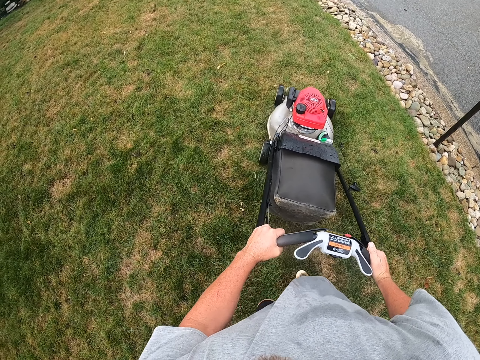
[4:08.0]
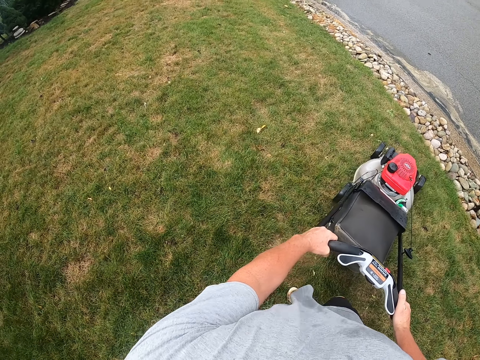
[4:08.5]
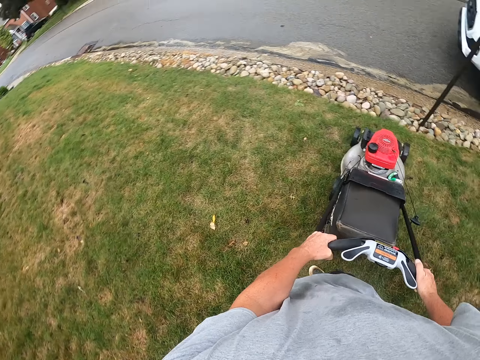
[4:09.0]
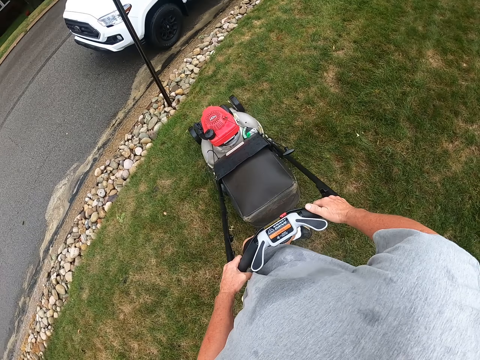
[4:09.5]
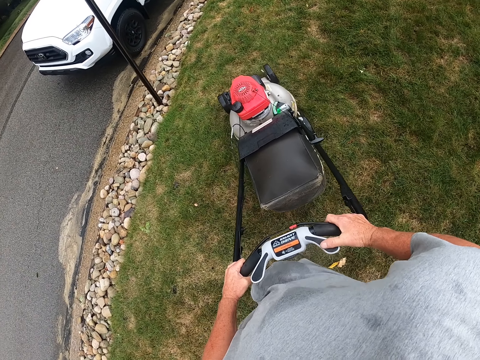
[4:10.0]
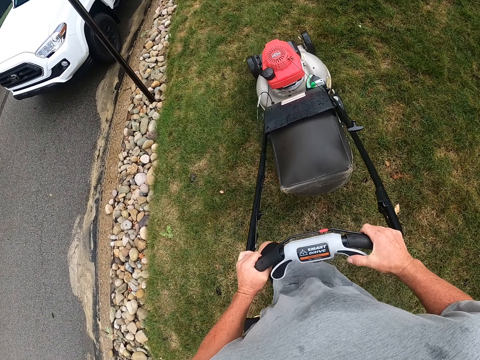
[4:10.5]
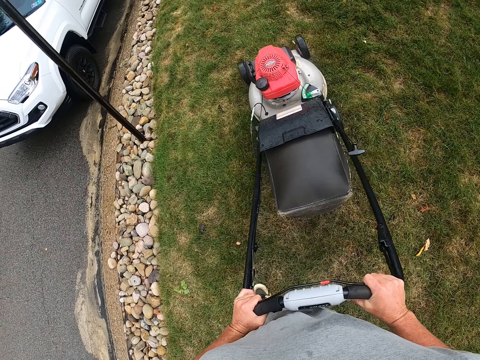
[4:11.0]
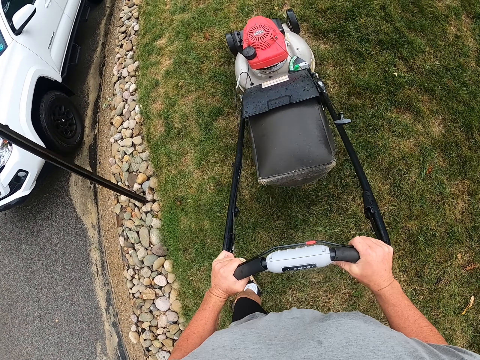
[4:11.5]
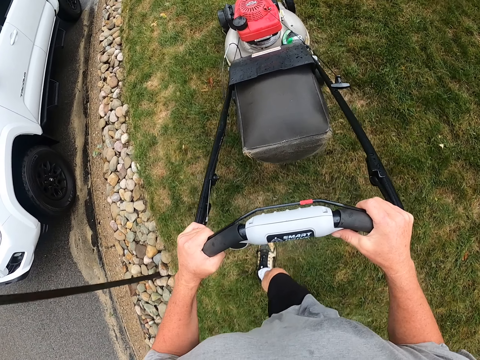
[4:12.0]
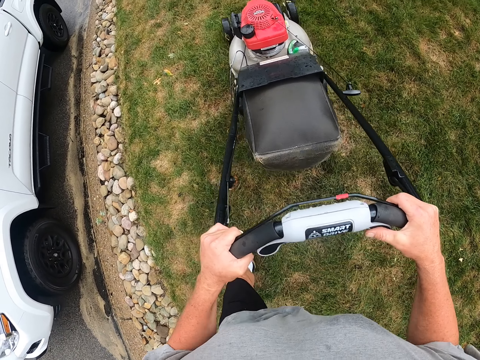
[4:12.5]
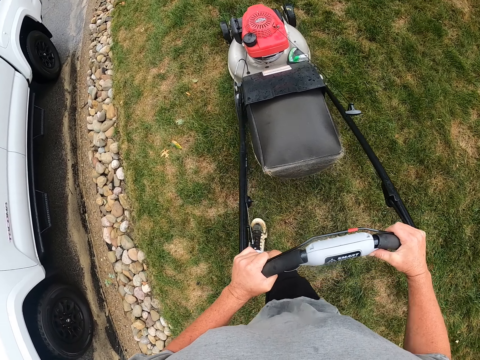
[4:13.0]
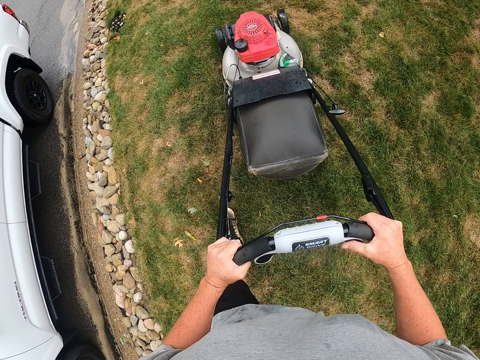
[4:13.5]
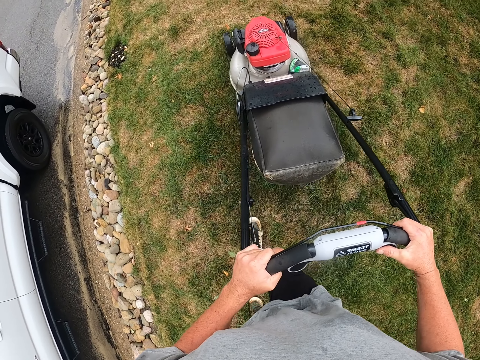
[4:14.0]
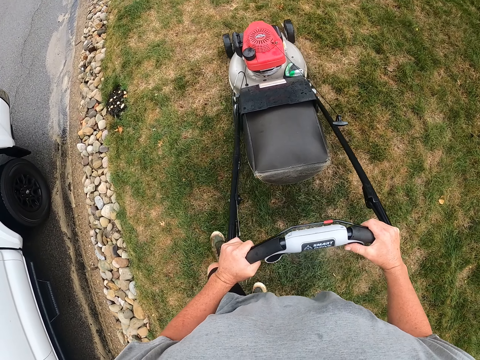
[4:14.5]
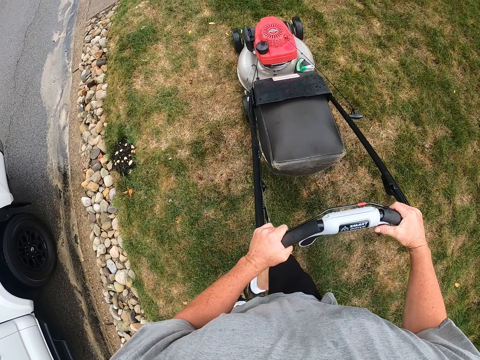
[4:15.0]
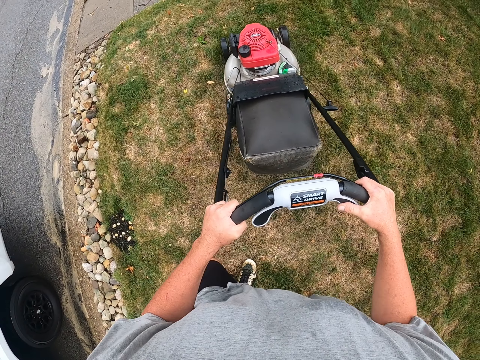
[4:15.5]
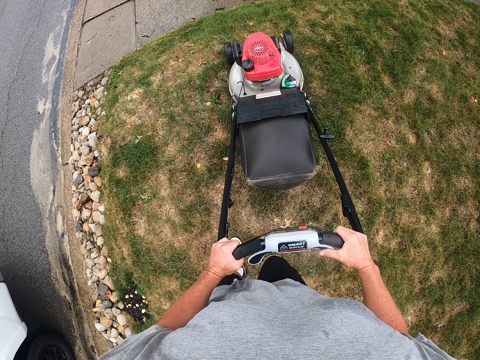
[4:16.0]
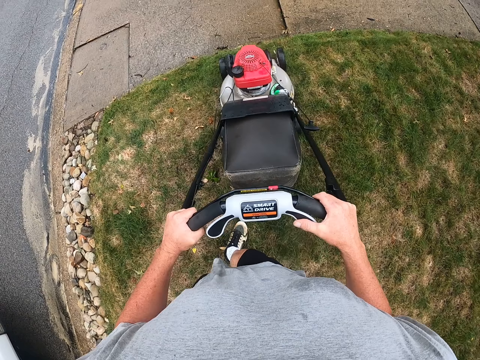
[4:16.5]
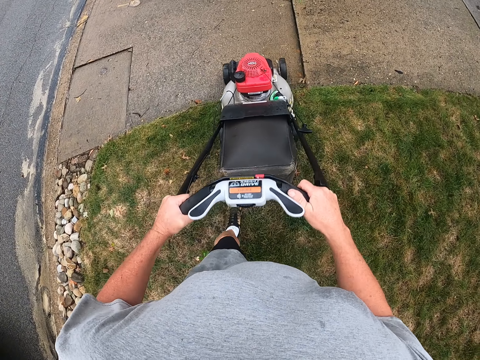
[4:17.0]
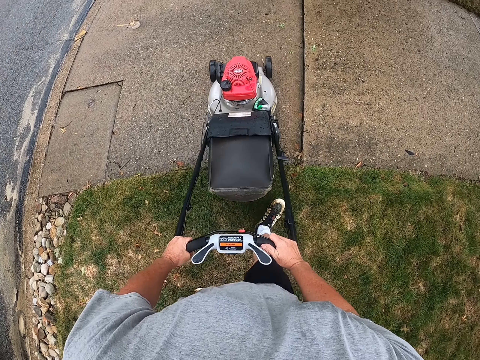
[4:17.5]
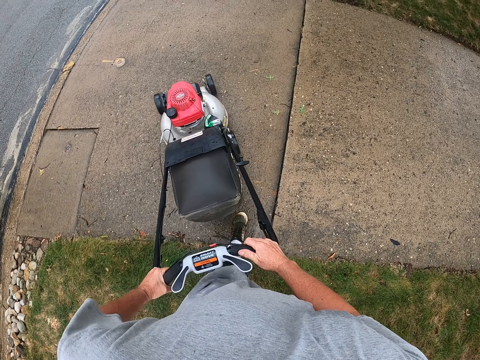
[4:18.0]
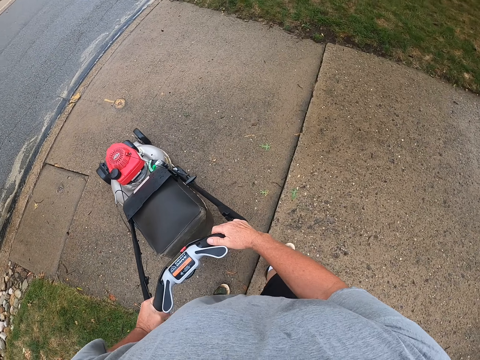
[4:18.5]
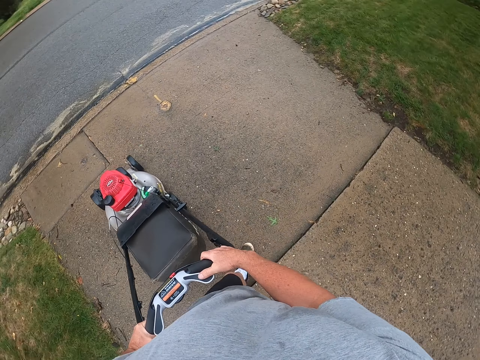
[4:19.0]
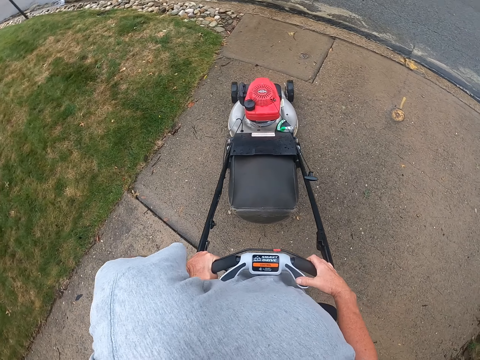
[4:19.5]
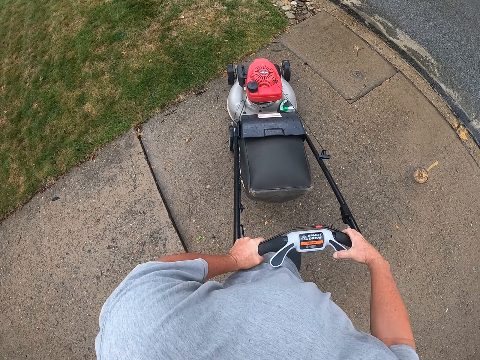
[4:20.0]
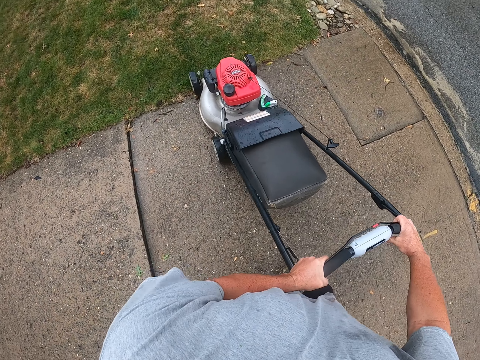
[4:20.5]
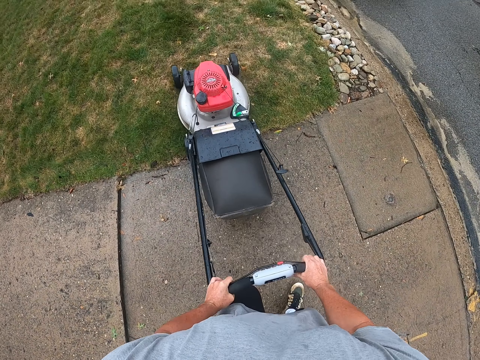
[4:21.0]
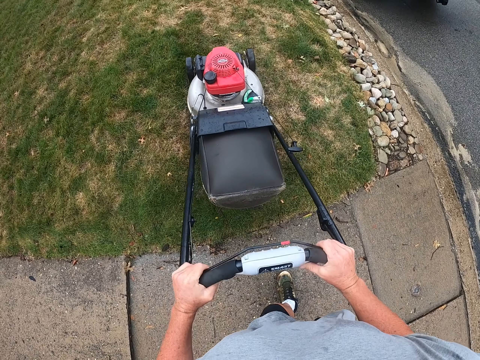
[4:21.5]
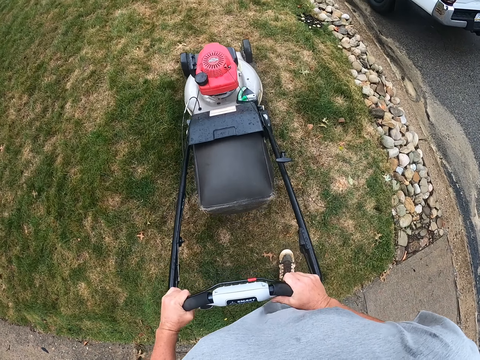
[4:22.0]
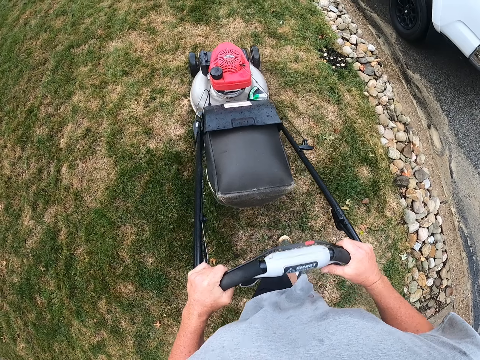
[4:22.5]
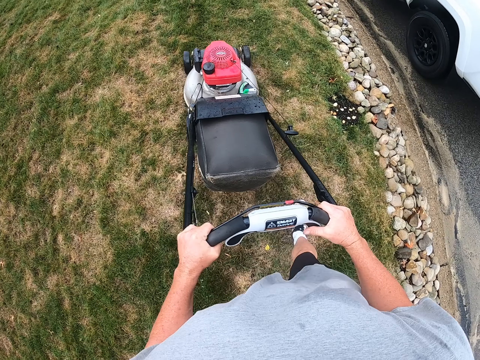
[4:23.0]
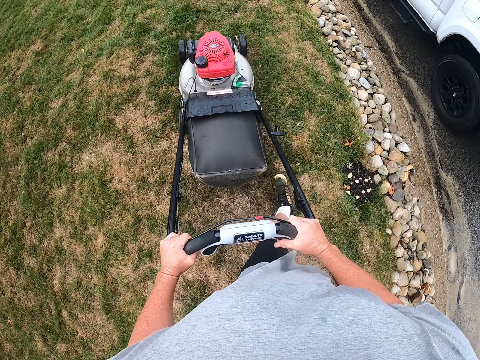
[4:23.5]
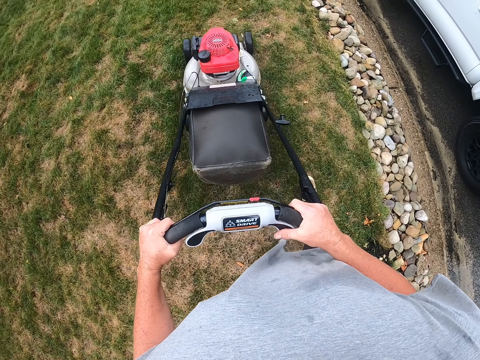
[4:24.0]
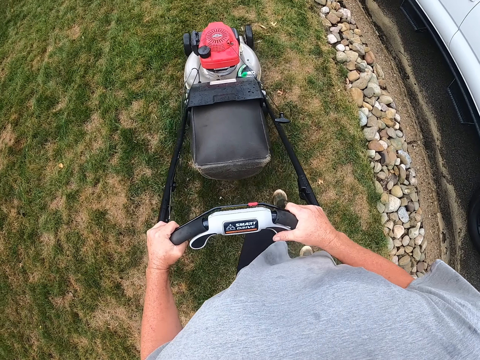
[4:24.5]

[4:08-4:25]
The camera wearer turns the lawn mower. They adjust the lawn mower on the ground. They cut the grass with the lawn mower. They drive the lawn mower on a sidewalk. They turn the lawn mower. They cut the grass with the lawn mower.

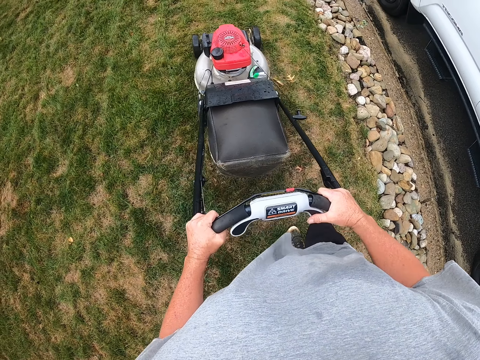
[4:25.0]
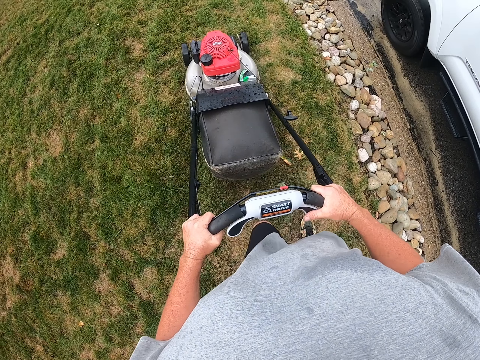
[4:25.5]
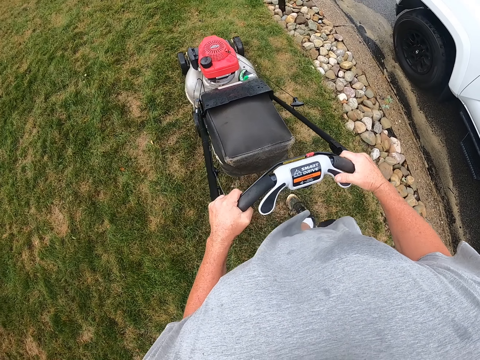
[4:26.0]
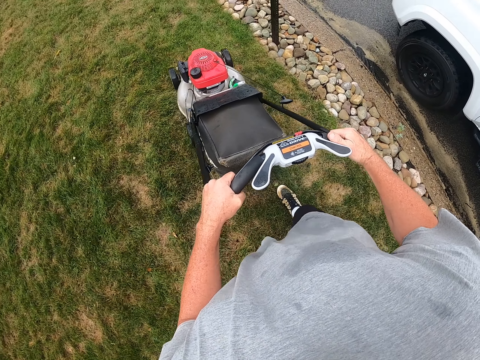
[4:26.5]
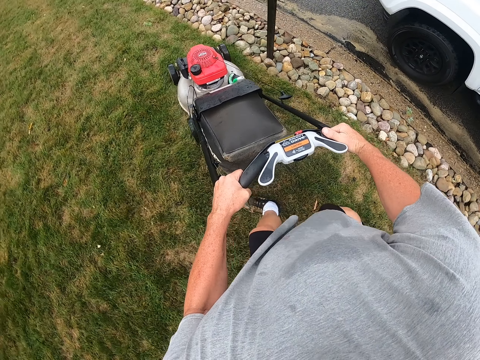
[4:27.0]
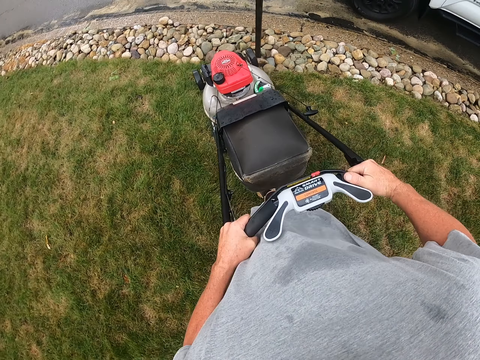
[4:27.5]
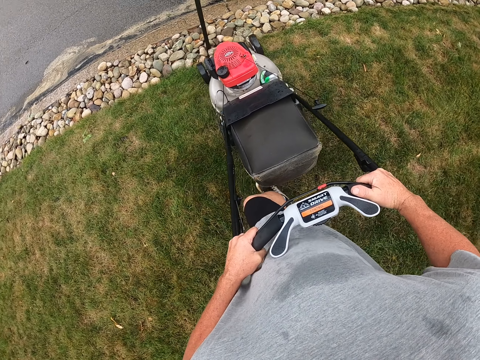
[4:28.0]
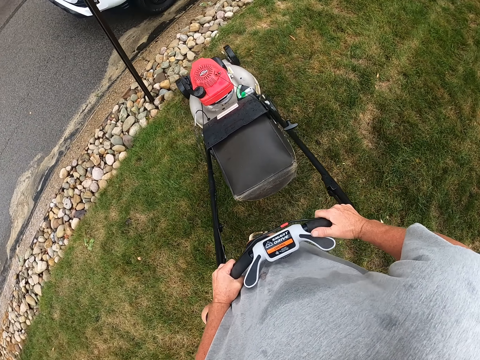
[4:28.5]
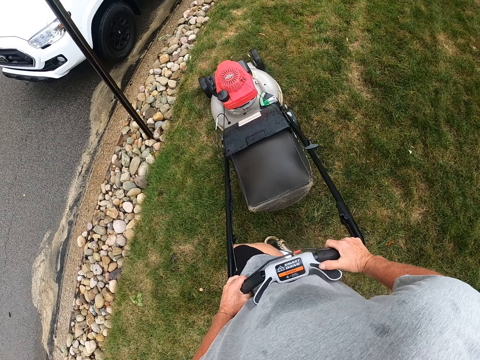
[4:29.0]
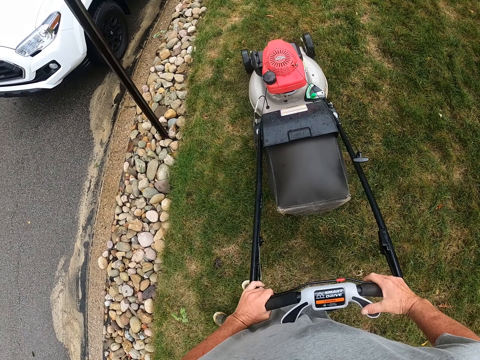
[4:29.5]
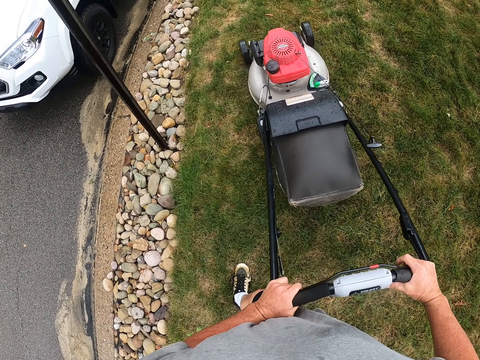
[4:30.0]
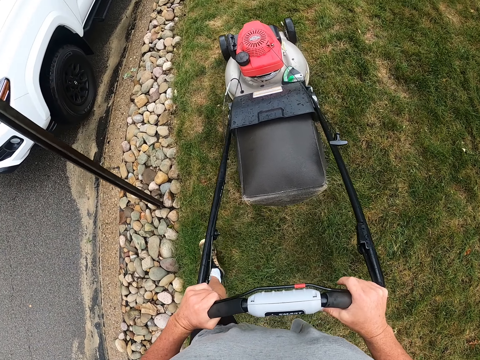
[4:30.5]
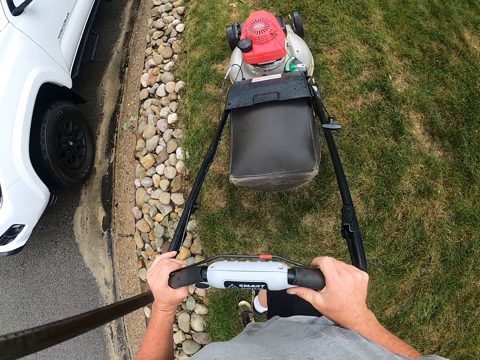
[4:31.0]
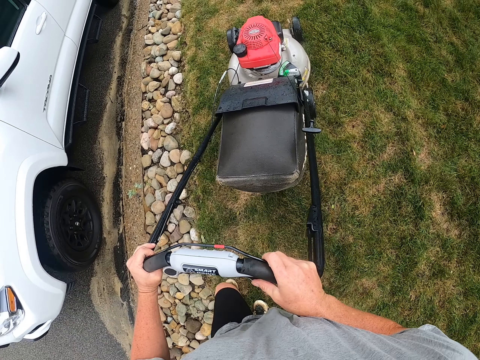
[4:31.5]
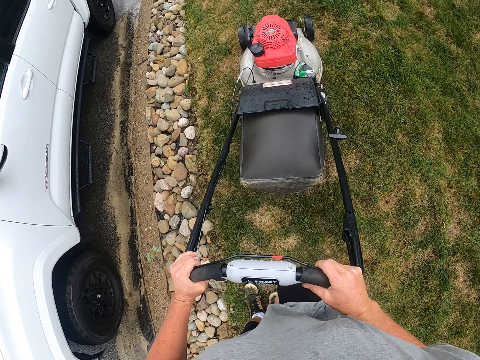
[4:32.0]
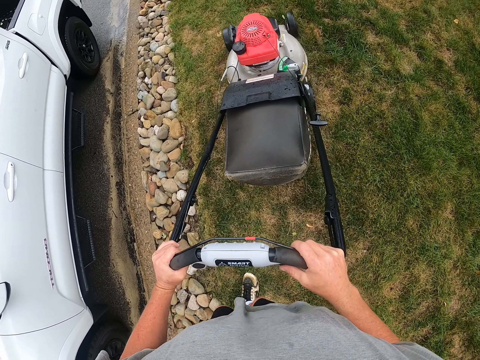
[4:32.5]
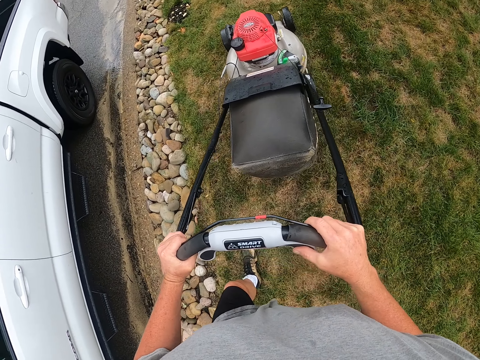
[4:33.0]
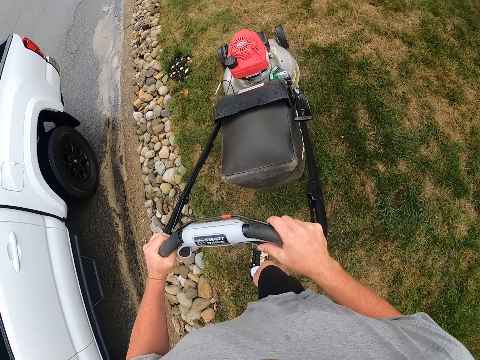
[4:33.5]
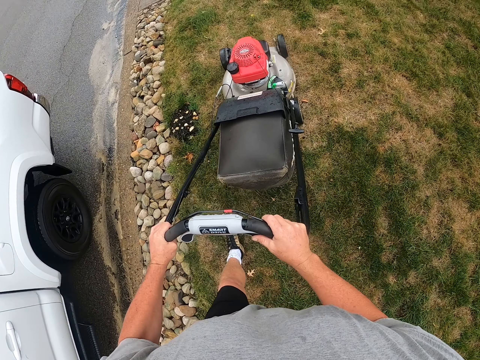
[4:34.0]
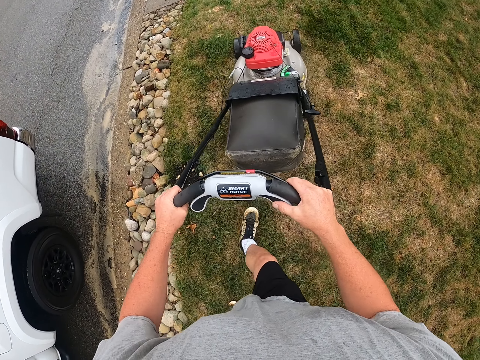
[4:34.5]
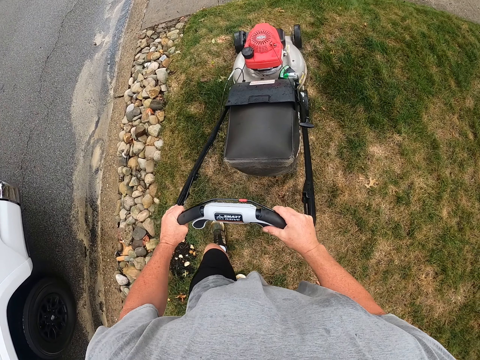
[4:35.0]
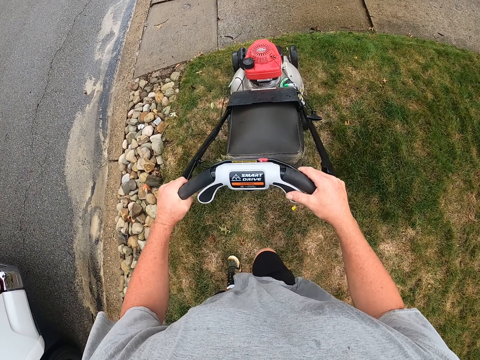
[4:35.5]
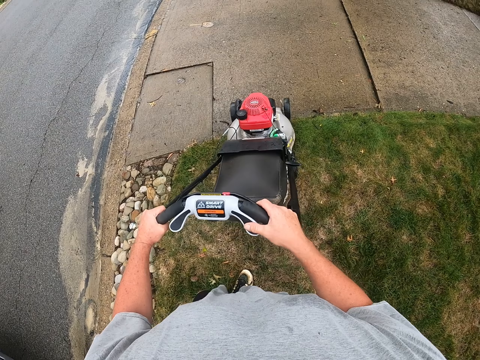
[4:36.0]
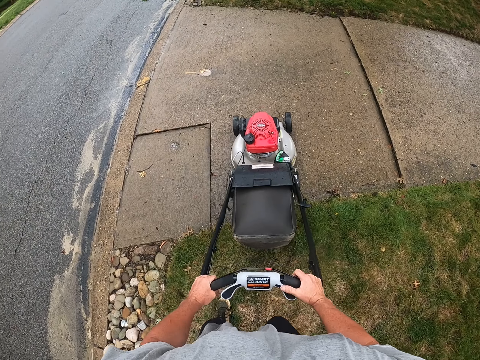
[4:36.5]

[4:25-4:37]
The camera wearer adjusts a lawn mower on the ground. They turn the lawn mower. They cut the grass with the lawn mower.
